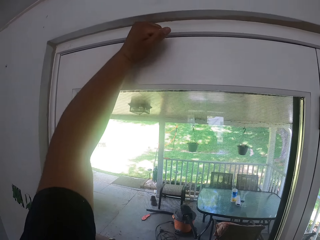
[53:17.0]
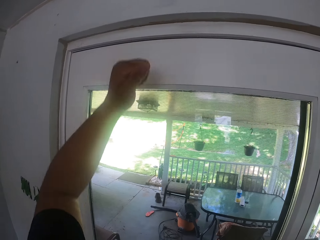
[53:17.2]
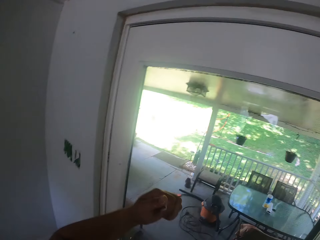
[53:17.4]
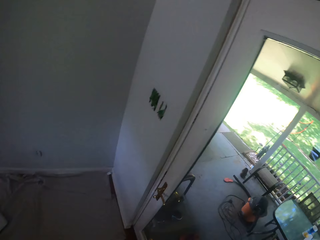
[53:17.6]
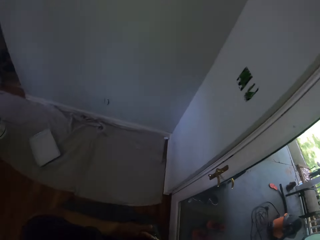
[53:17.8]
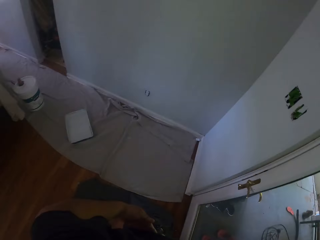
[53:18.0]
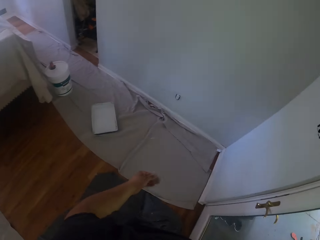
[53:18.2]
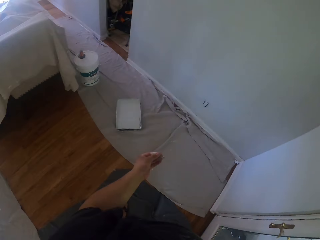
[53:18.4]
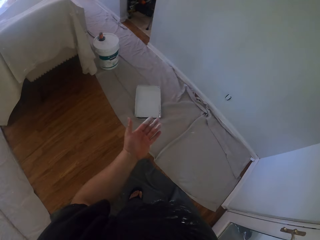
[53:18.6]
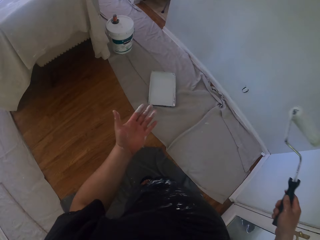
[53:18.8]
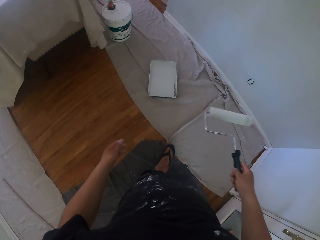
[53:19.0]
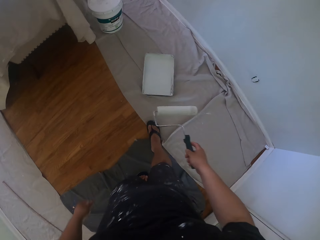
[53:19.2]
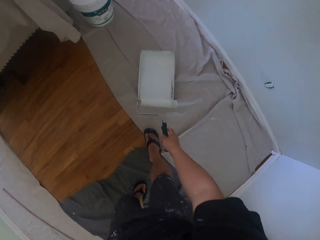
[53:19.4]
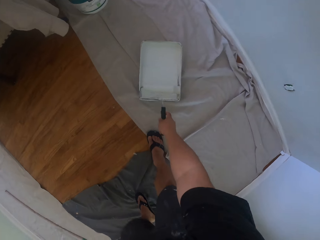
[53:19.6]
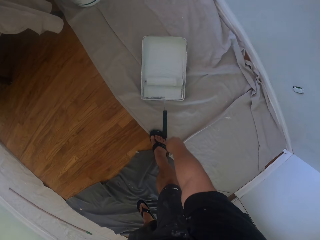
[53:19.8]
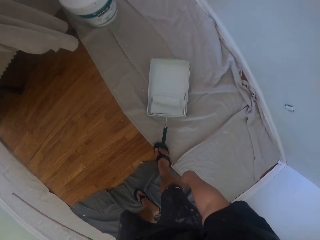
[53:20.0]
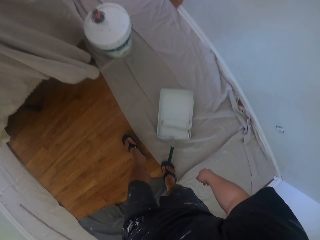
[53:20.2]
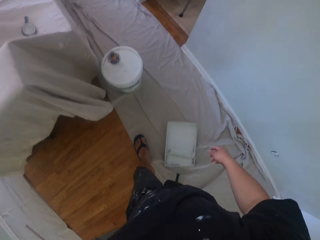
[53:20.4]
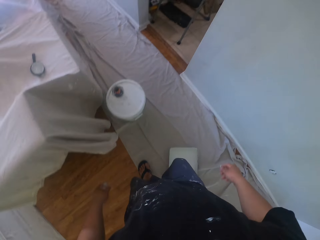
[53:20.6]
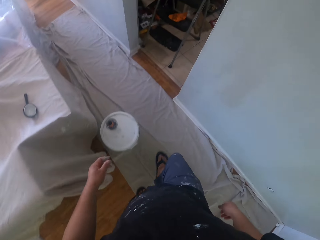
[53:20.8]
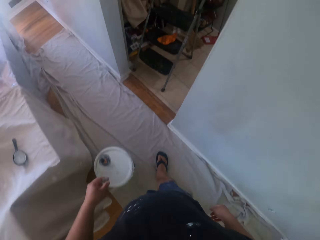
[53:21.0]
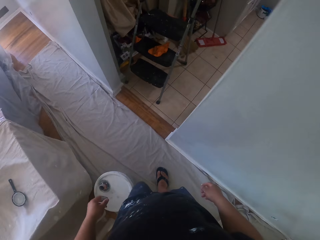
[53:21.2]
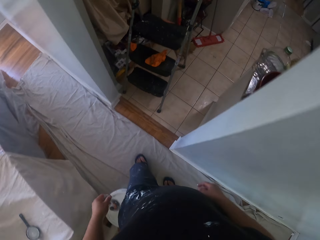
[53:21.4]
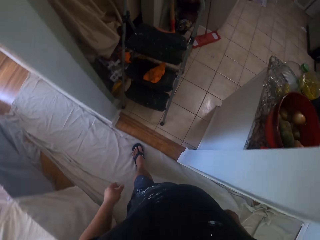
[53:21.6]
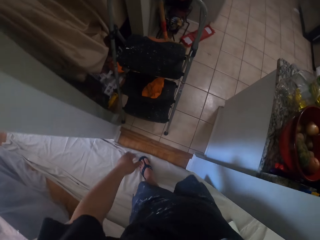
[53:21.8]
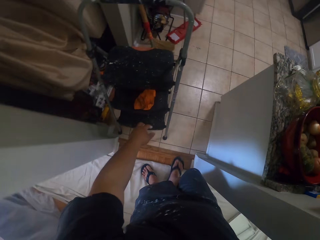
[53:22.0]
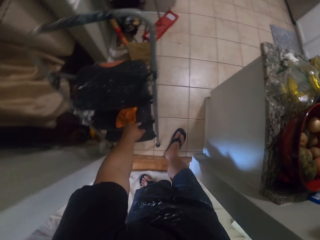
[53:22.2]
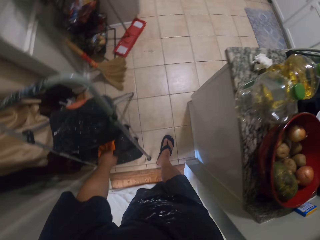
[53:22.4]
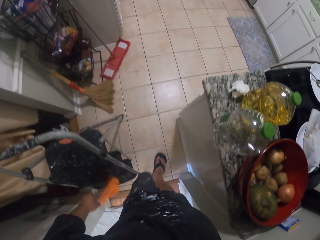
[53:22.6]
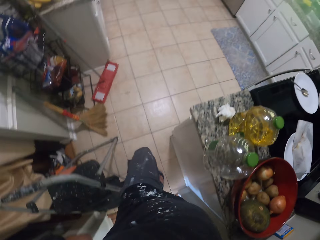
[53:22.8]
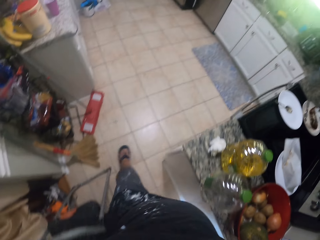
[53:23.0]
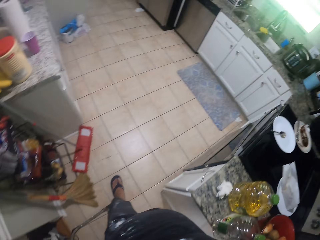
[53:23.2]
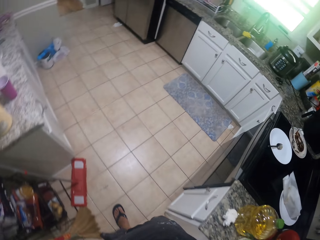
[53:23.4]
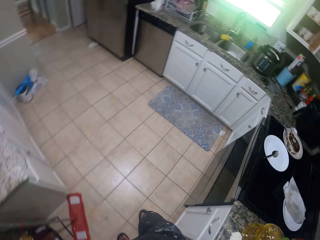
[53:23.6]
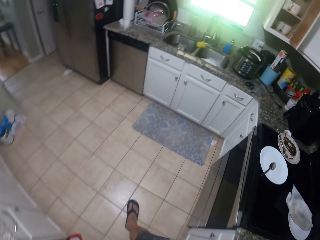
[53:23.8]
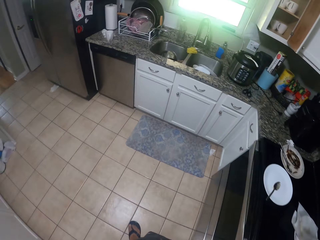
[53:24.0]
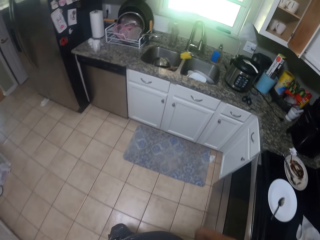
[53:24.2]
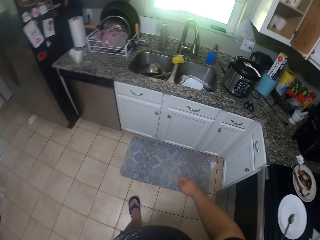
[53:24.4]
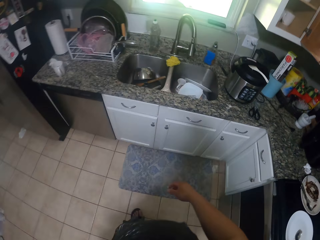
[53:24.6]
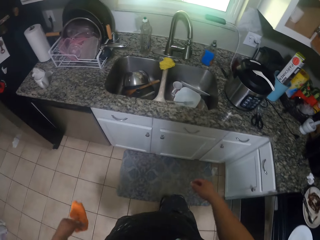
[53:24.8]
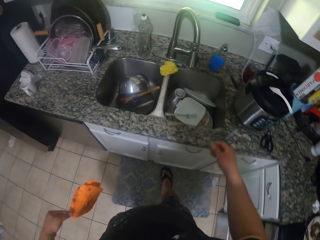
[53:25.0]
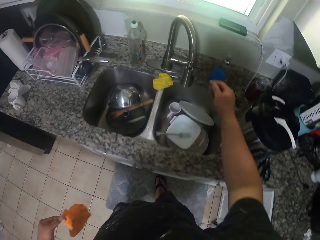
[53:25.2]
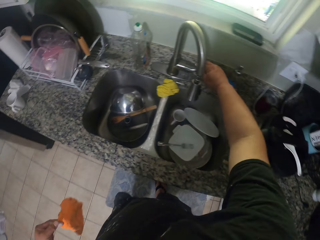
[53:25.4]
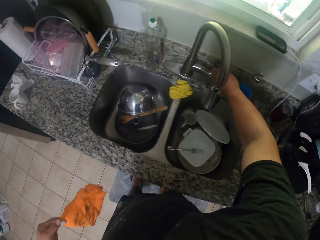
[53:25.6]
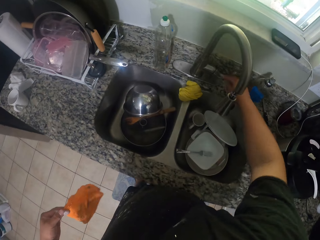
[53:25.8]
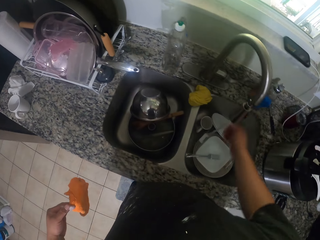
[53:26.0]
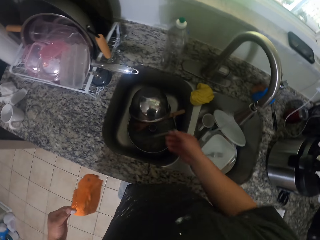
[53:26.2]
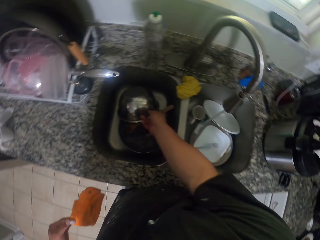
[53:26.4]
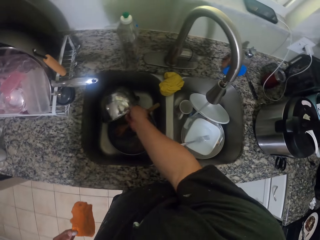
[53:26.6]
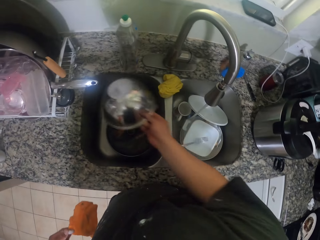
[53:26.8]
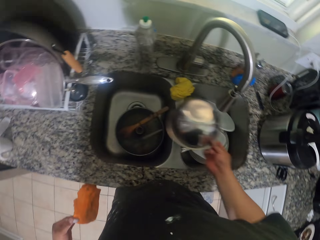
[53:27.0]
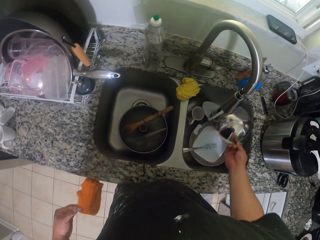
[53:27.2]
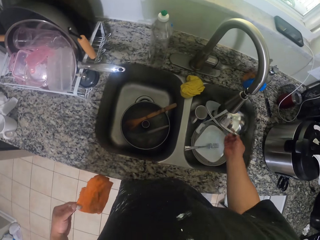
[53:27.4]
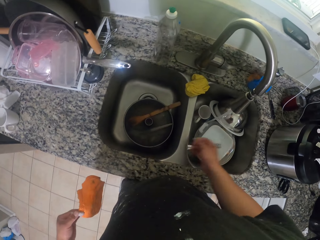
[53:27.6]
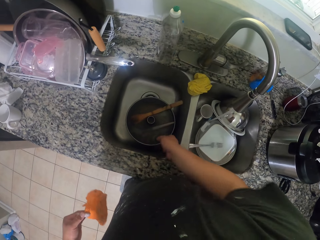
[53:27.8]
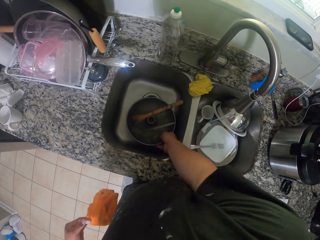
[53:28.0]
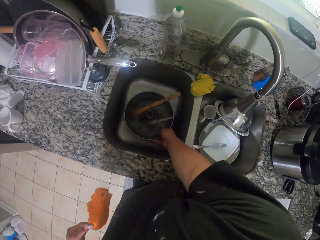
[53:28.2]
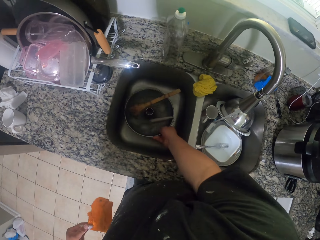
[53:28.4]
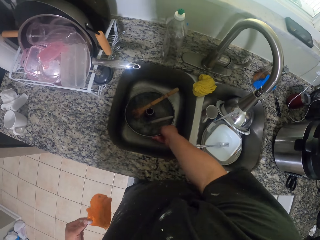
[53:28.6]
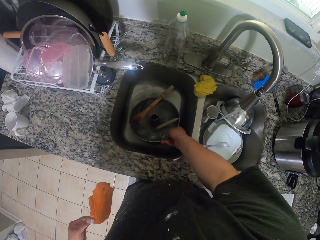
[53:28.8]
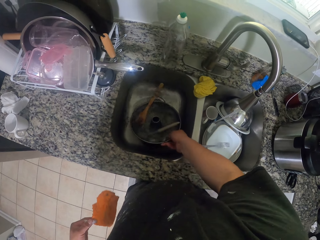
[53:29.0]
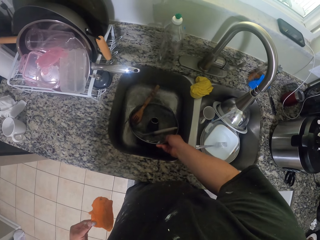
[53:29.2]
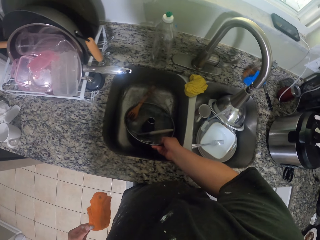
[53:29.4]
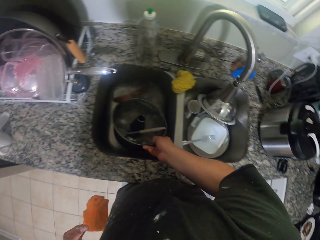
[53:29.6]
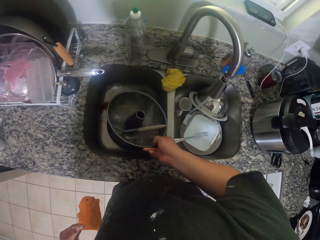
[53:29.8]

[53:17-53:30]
The camera wearer lowers the hand. They turn around and walk around. They drop the roller brush on the paint can. They walk in the room. They pick up a napkin from a ladder. They walk in the room. They turn on the tap water on the sink. They take a metal plate or bowl from the kitchen. They drop the metal bowl in another sink. They carry a fry pan from the kitchen sink. They pick something.

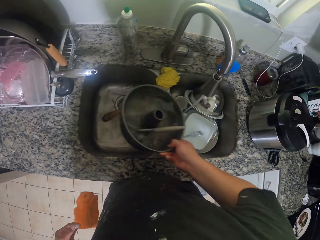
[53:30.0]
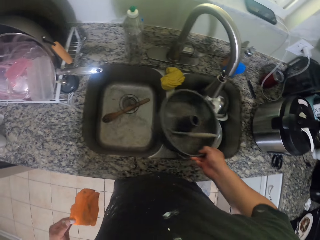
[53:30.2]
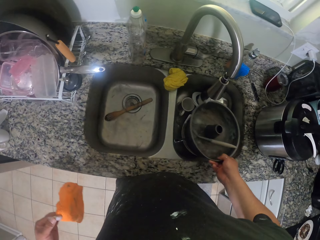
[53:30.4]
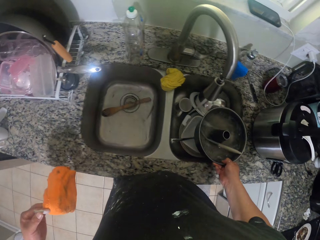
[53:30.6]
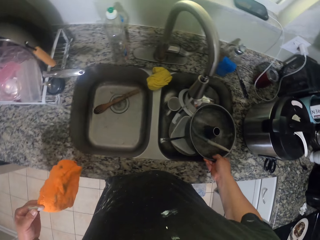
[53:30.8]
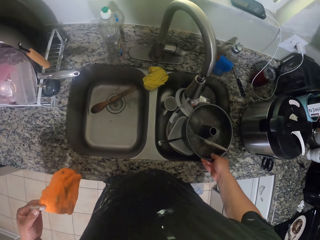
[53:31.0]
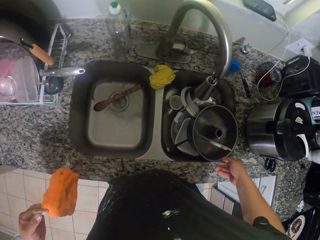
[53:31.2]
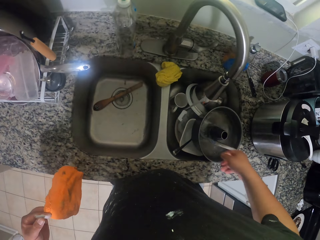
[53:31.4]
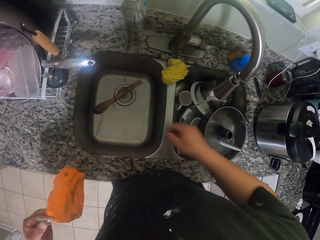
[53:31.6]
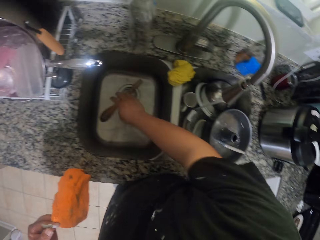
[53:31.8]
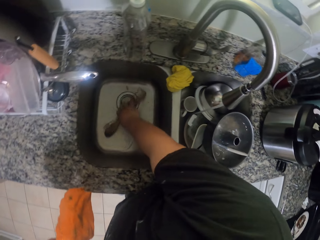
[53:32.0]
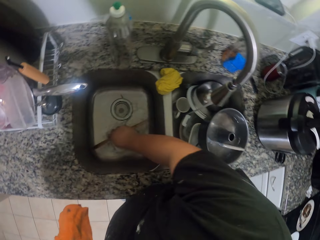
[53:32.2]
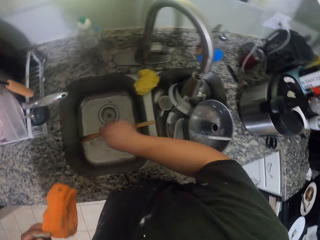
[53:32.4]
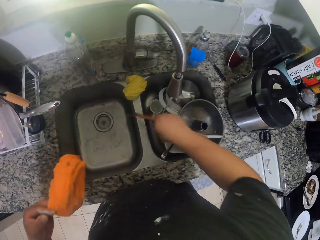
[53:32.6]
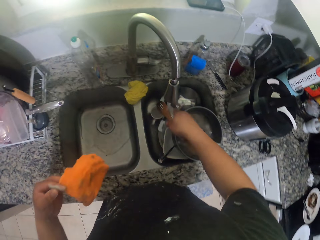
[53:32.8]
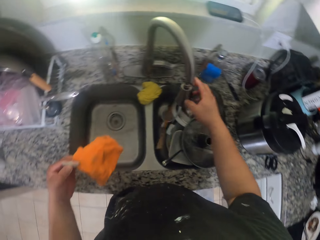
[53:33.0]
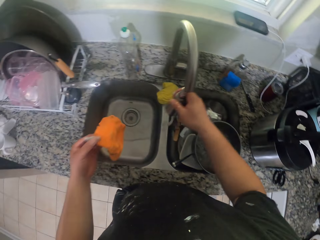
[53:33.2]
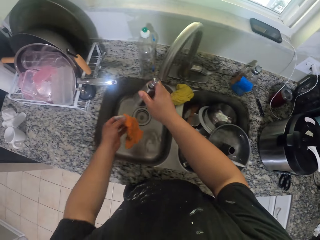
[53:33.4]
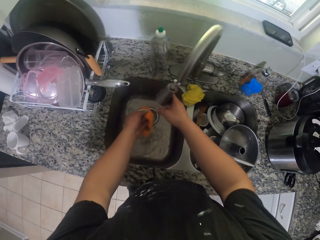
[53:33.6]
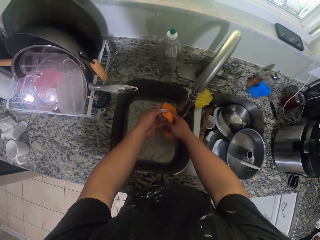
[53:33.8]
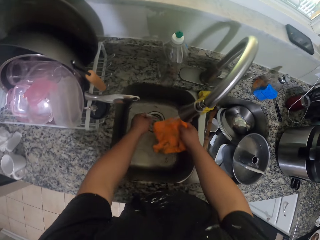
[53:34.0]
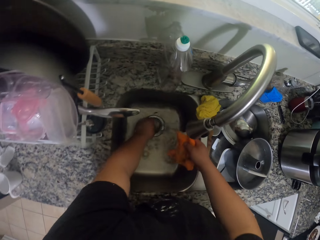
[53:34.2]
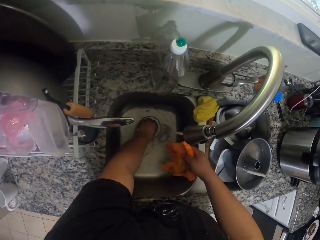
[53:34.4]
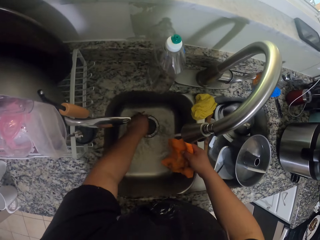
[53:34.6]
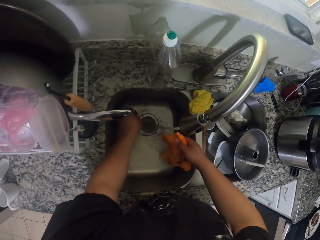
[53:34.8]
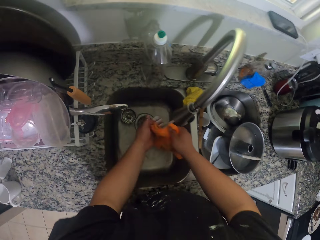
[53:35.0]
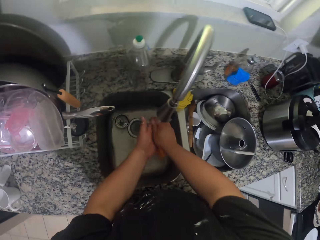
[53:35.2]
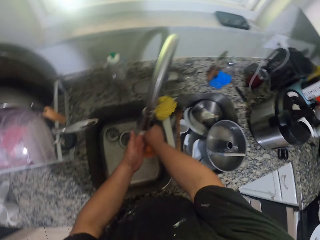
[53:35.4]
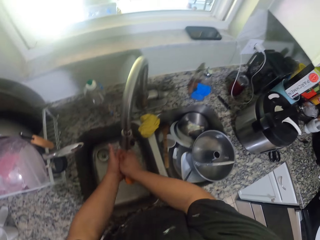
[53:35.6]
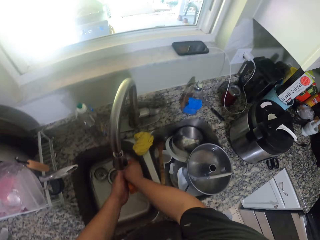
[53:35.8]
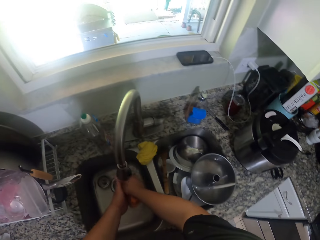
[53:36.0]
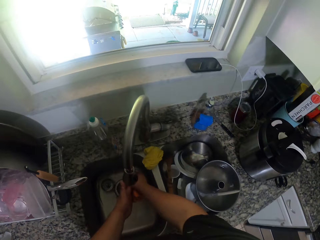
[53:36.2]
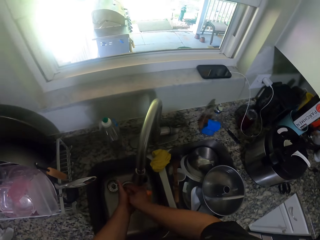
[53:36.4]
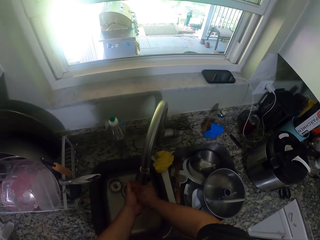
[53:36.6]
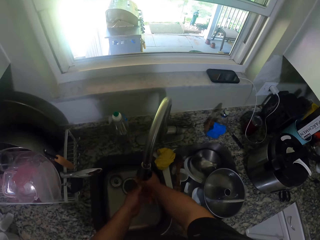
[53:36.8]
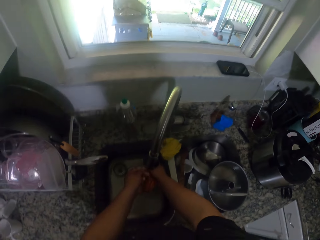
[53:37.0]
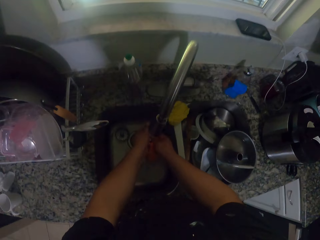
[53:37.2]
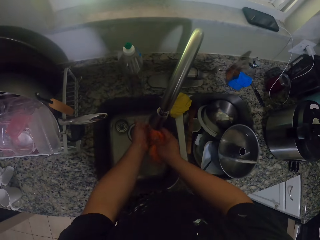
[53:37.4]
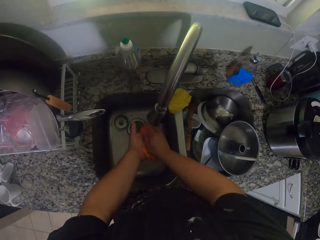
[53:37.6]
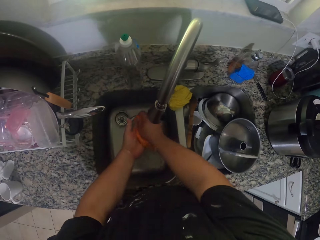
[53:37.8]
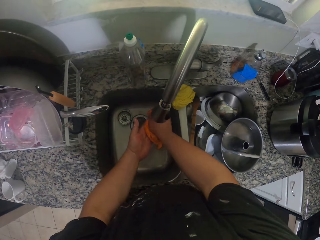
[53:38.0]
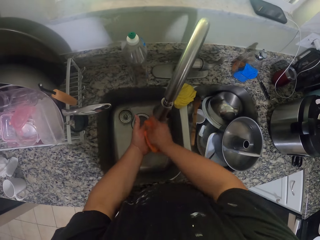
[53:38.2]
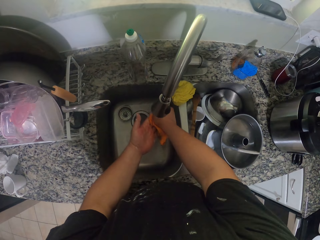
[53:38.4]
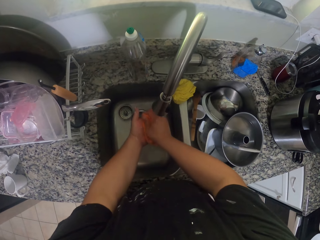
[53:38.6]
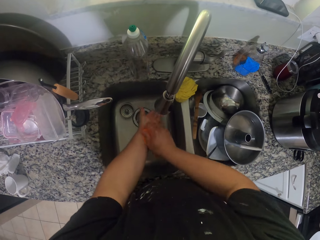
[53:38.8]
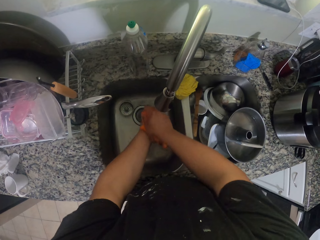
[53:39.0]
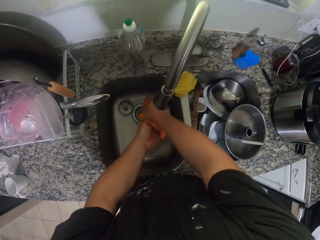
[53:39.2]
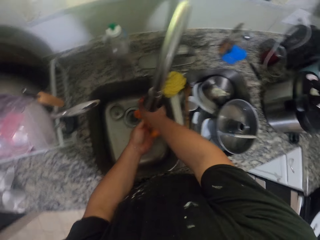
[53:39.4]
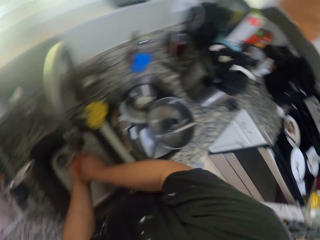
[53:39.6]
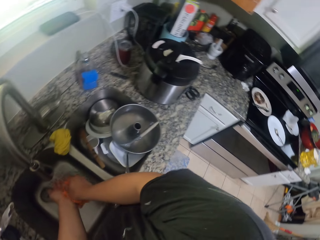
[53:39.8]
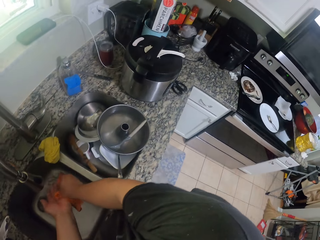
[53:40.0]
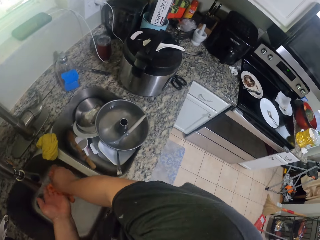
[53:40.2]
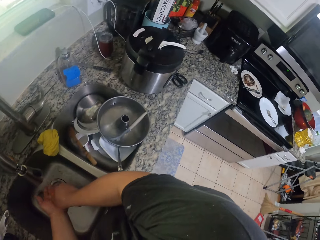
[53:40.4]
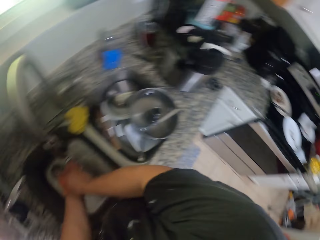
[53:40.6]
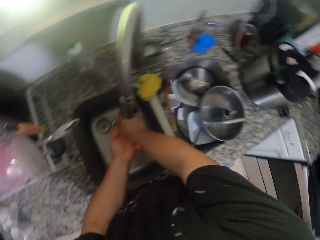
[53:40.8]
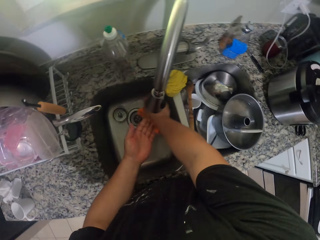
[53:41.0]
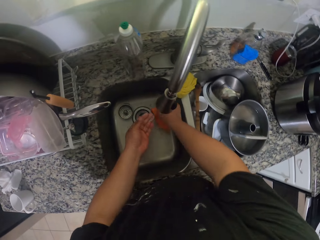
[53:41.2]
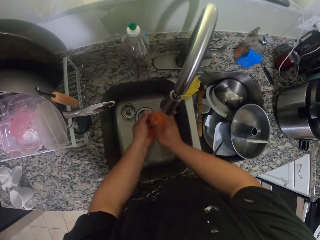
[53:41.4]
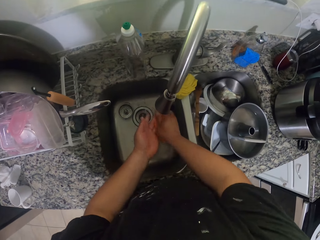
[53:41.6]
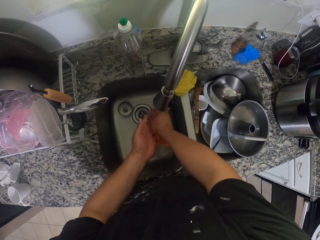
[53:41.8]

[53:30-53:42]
The camera wearer drops the fry pan in another sink. They remove a wooden spoon from the sink. They drop the wooden spoon in another sink. They turn the mouth of the sink. They wash the napkin with the tap water. They wash their hand.
